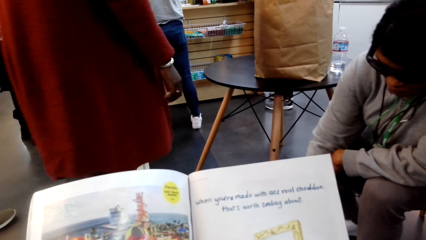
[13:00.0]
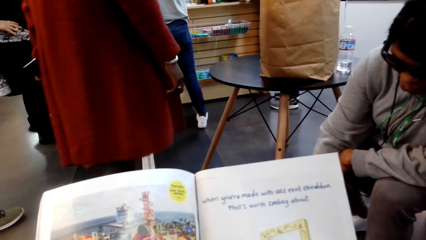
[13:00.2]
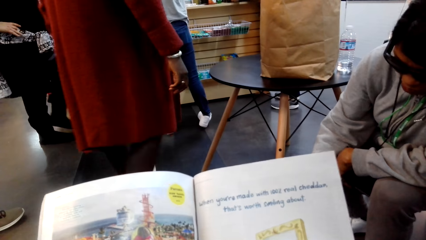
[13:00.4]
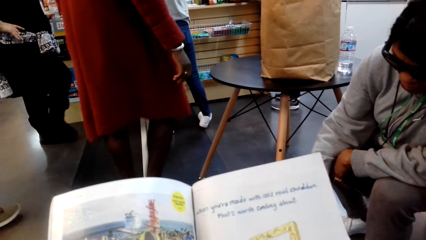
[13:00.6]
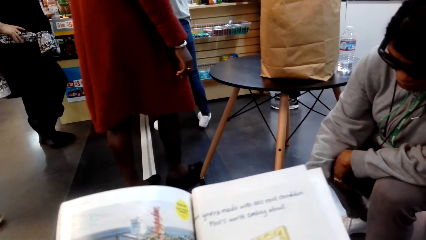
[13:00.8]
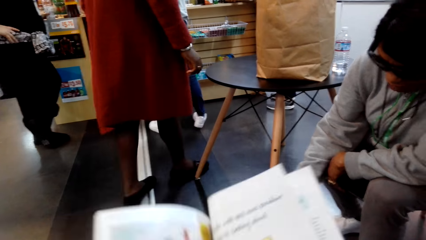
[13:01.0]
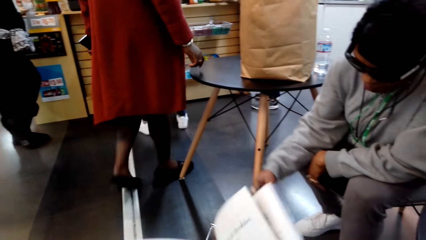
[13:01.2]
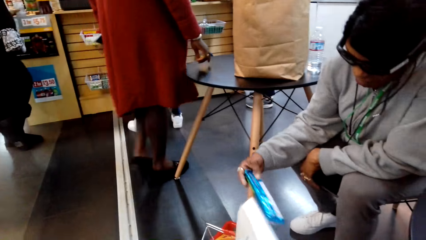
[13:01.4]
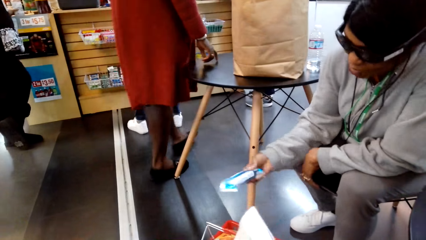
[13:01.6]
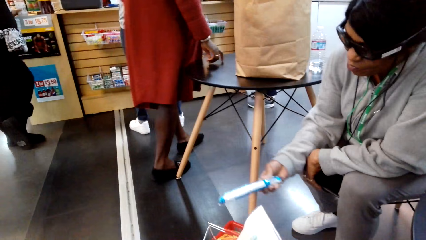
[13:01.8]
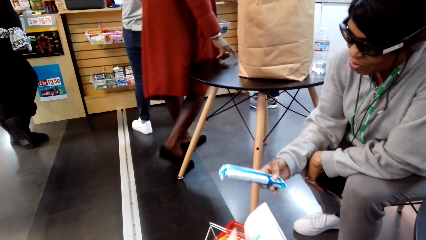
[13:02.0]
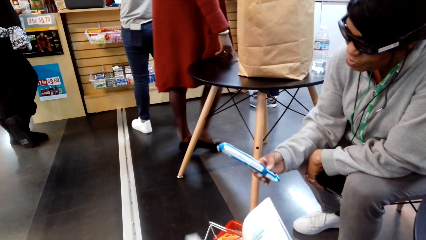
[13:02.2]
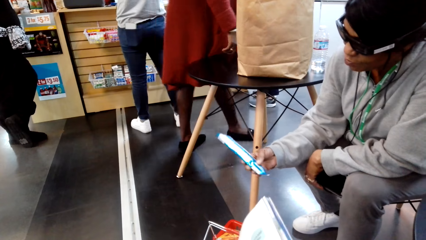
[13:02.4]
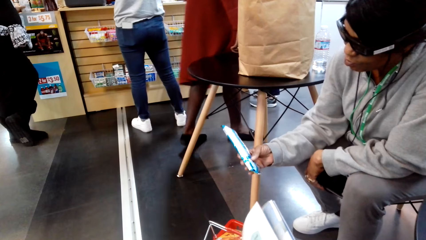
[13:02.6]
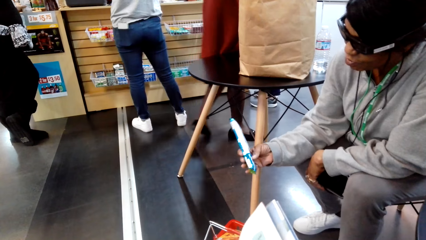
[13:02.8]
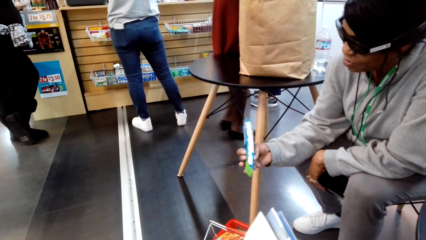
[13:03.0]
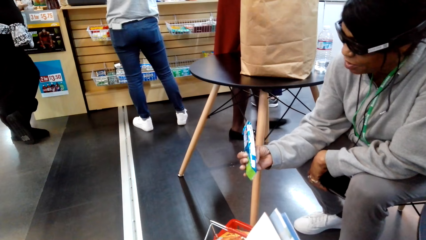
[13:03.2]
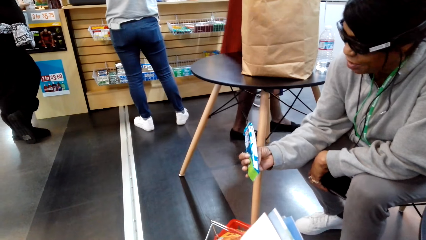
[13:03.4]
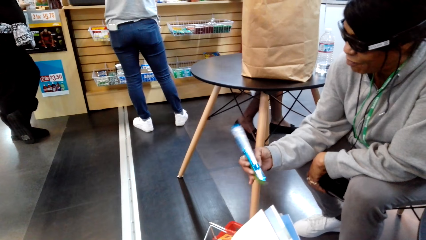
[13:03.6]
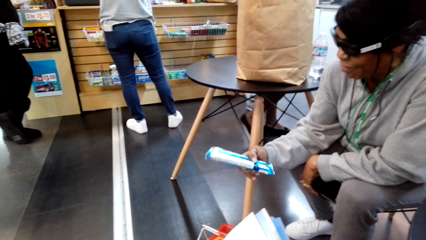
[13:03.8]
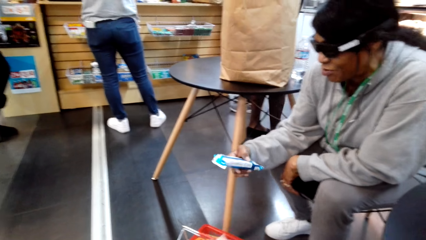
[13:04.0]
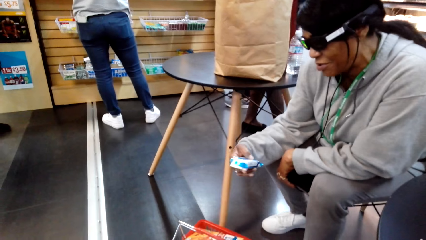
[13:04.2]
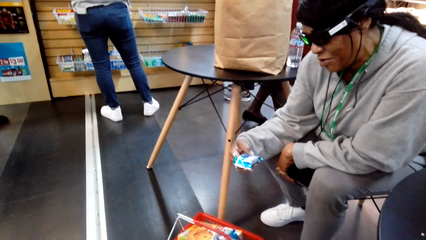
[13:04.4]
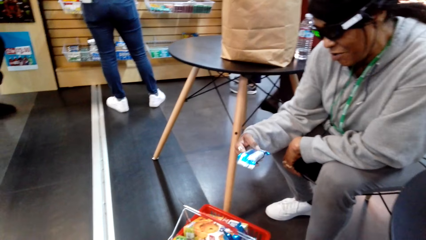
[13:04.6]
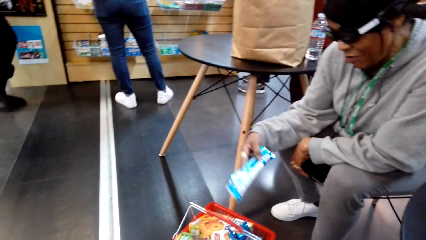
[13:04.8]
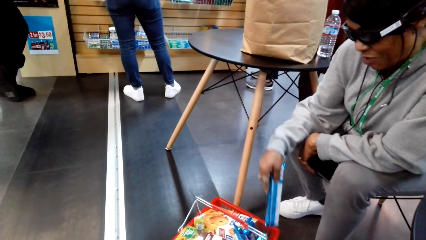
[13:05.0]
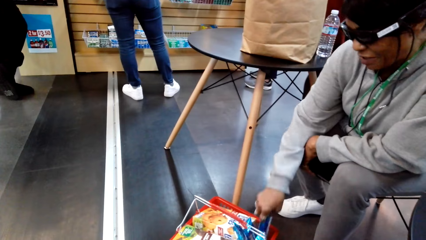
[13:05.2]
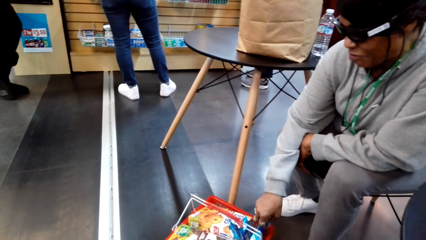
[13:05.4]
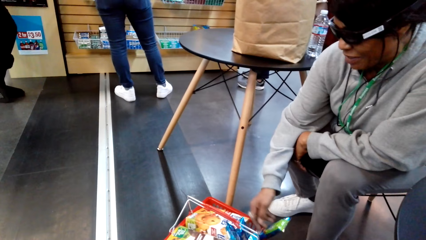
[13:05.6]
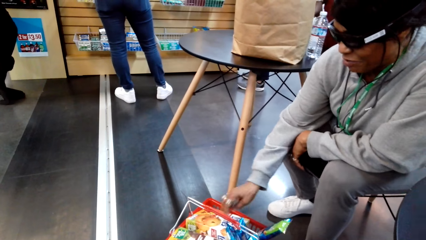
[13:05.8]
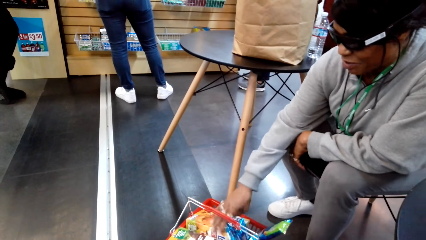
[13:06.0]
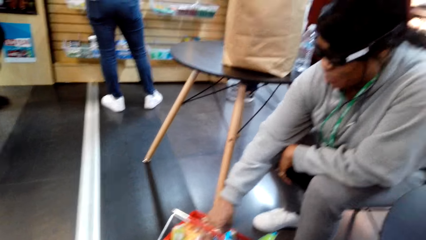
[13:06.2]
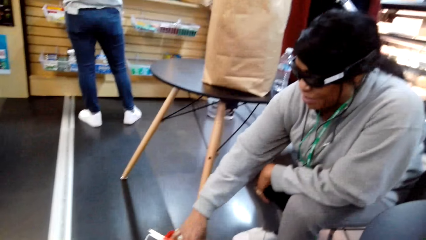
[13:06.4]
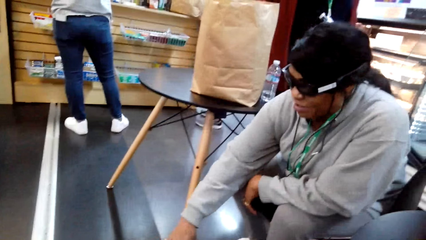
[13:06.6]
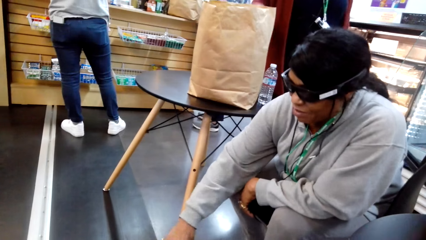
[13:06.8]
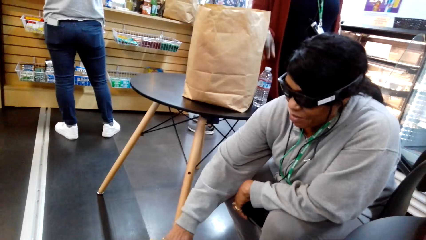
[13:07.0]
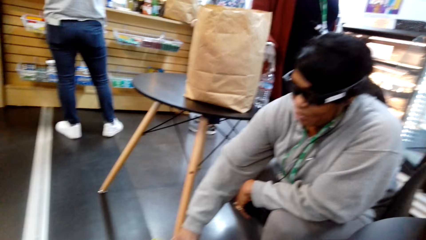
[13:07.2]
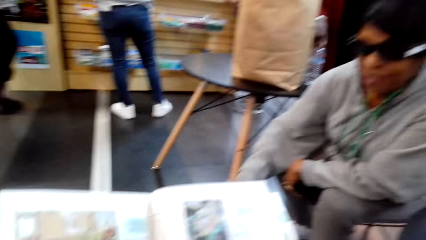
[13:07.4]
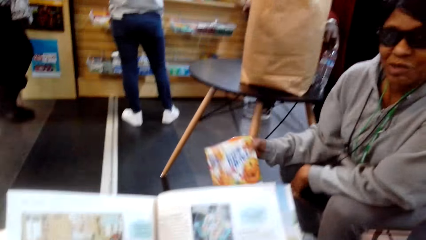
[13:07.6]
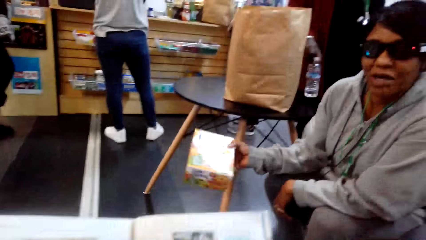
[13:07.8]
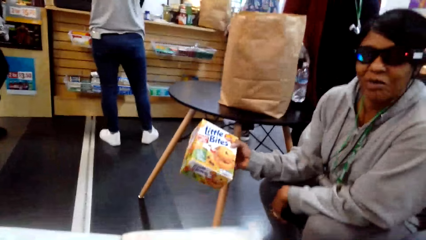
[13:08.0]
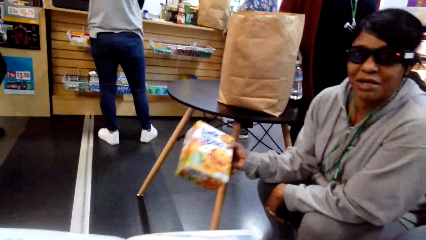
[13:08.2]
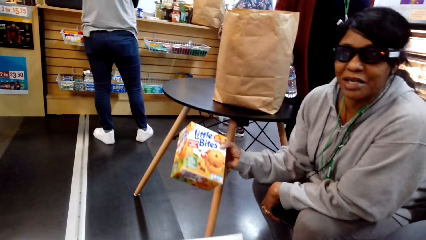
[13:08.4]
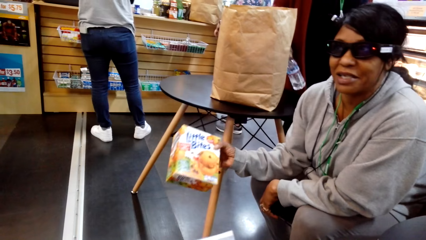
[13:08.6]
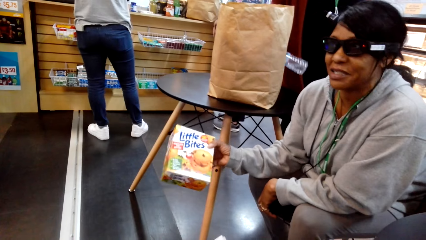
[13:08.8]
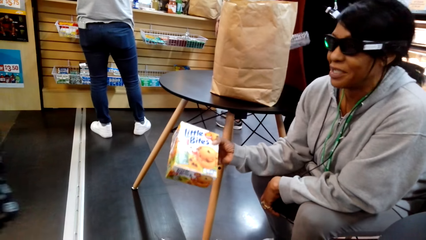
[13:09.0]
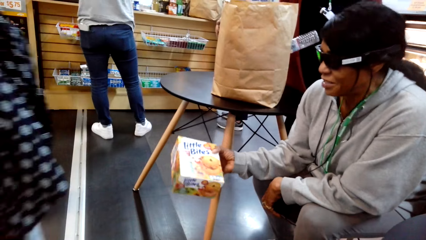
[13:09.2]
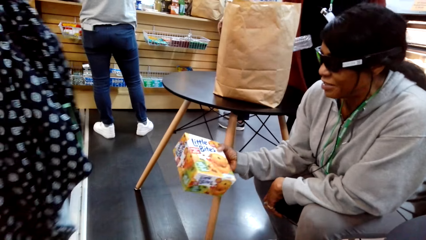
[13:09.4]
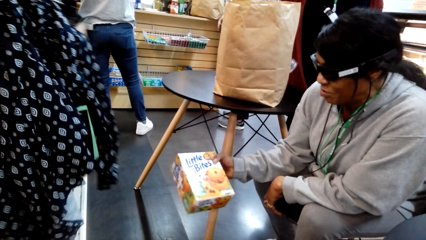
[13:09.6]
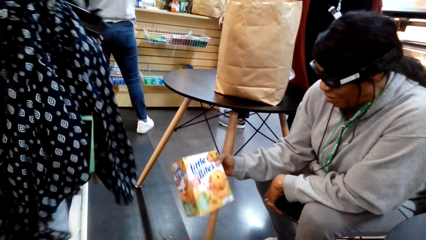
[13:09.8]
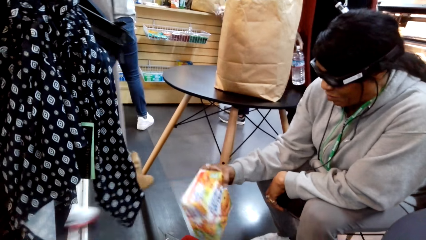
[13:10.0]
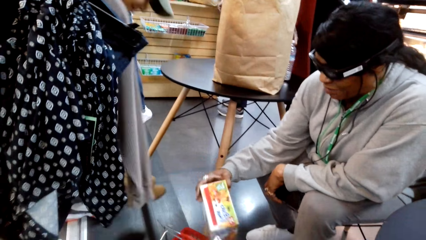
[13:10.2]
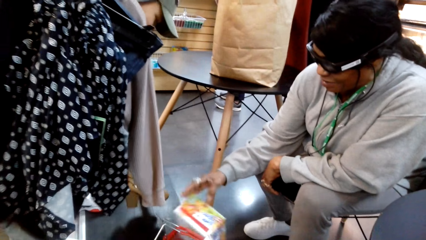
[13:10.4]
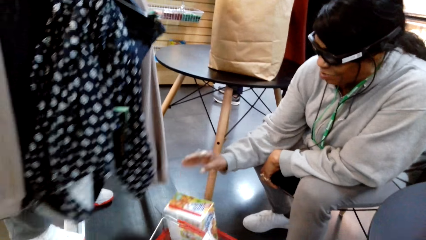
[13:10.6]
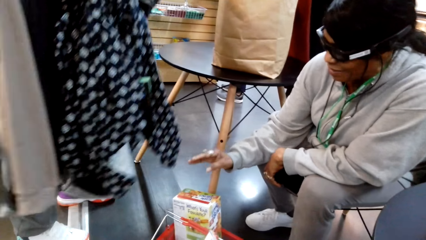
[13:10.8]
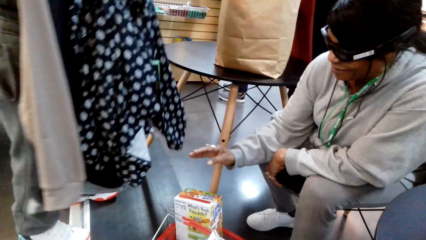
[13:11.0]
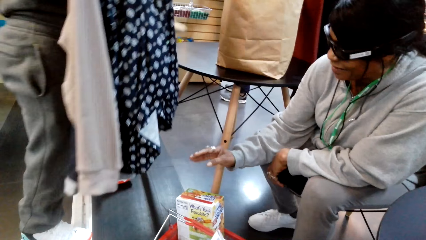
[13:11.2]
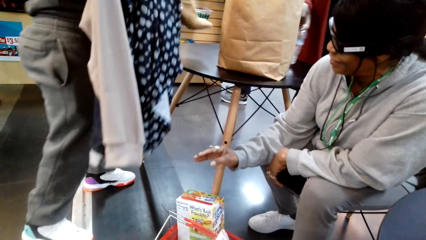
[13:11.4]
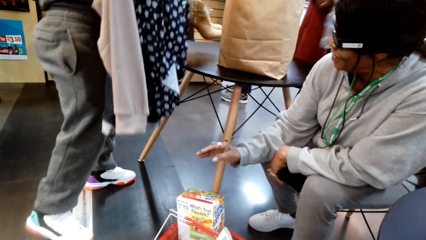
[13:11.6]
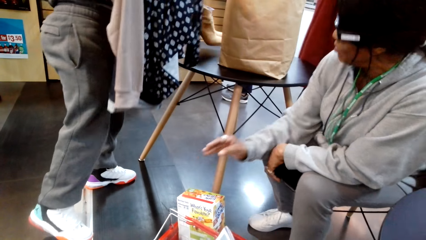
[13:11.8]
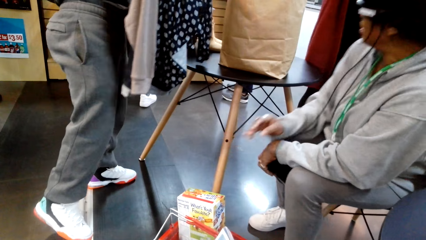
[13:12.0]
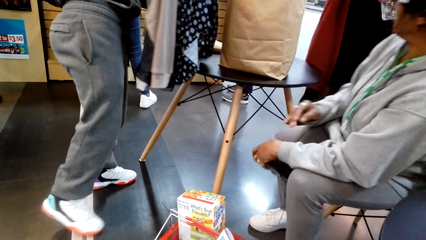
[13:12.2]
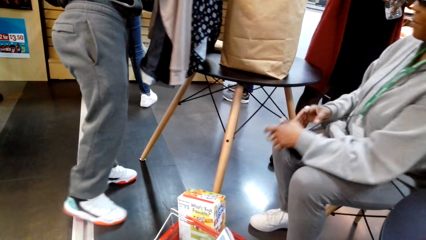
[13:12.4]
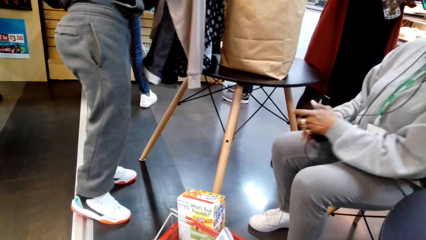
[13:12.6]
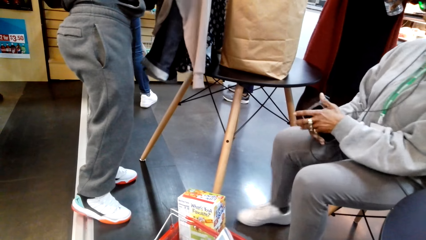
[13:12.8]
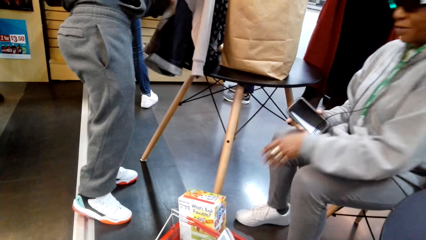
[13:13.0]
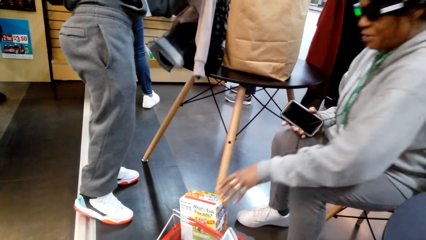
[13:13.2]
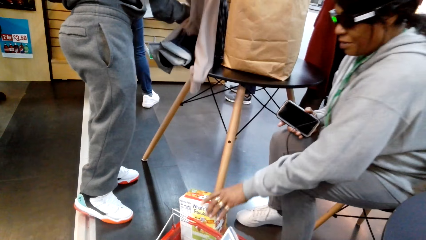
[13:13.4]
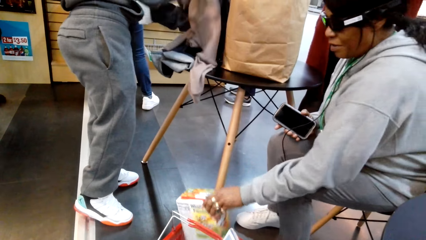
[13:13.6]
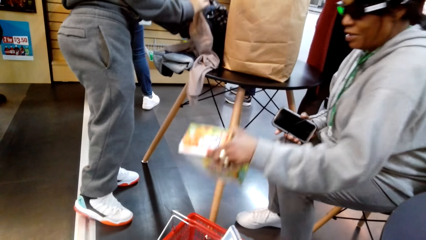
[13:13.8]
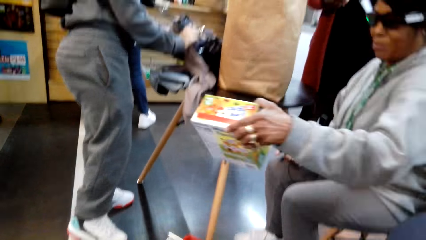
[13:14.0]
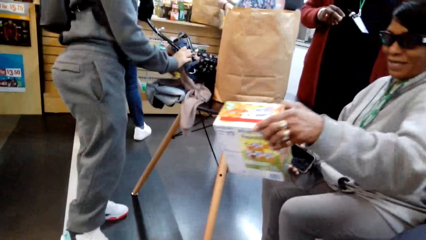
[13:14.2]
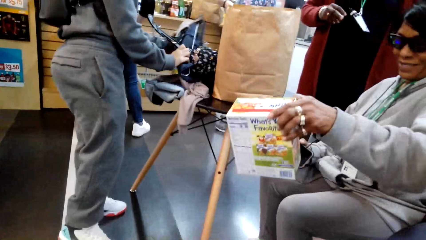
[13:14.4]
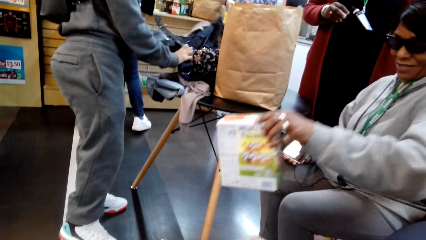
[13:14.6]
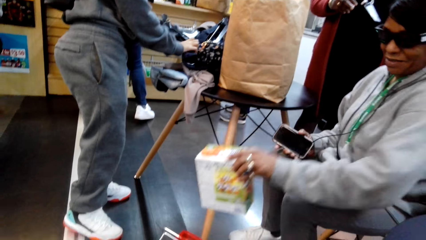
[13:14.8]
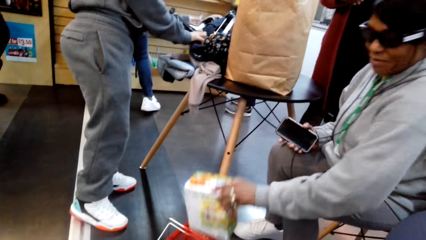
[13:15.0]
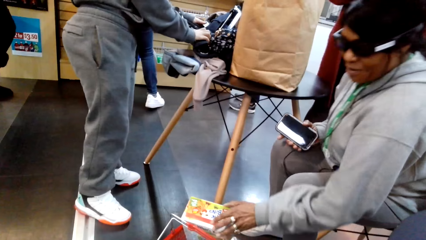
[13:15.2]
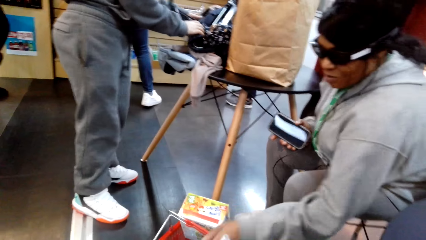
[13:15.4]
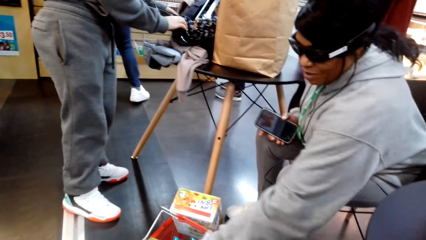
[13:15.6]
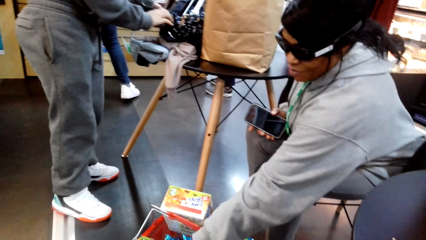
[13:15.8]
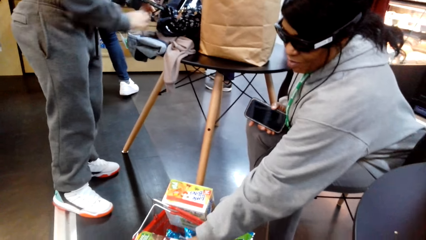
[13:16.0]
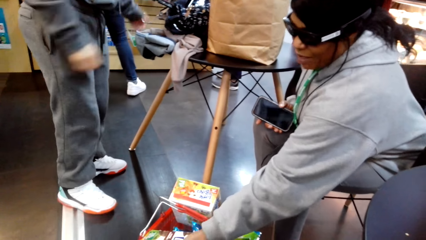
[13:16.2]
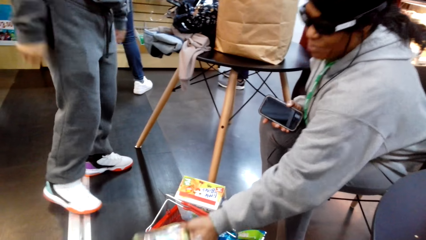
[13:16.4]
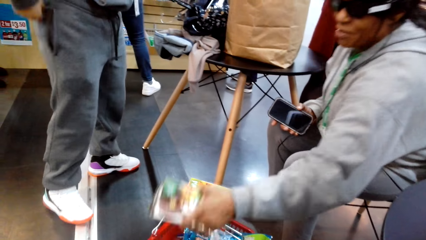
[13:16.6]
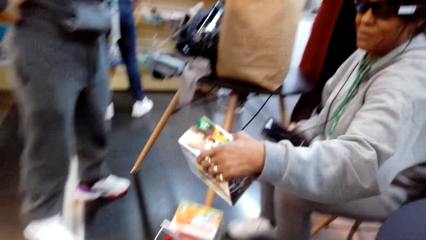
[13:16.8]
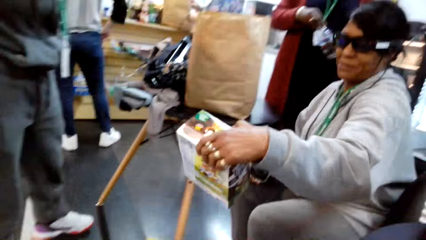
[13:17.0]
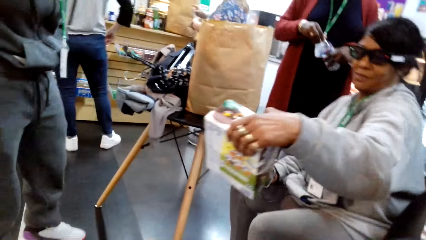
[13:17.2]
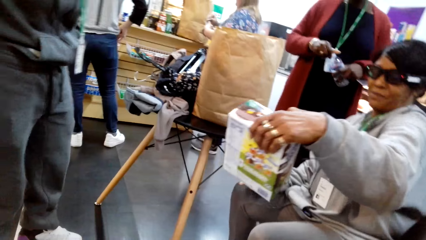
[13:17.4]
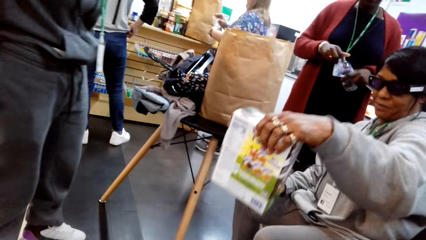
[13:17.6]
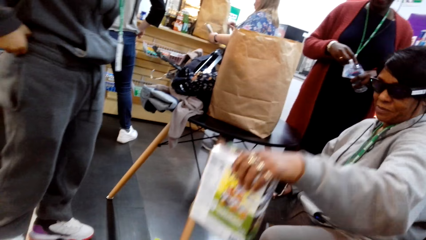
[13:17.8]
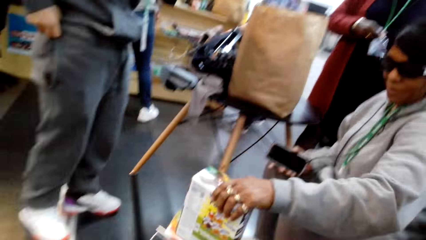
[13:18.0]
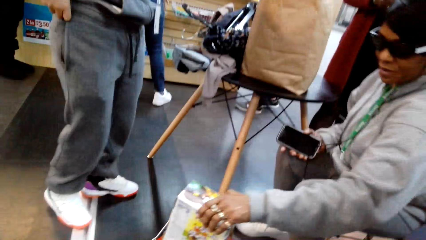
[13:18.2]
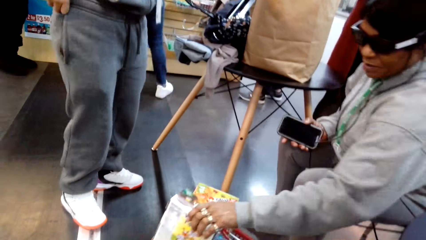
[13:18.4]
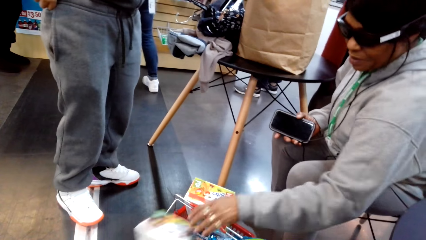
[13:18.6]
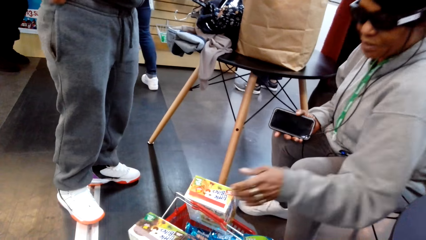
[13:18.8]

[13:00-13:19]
The camera wearer turns the pages of the magazine. A lady converses with the camera wearer. The camera wearer talks to the lady. The lady picks a packet from the shopper bucket, puts the packet in the shopper bucket, and picks the packet from the shopper bucket.
